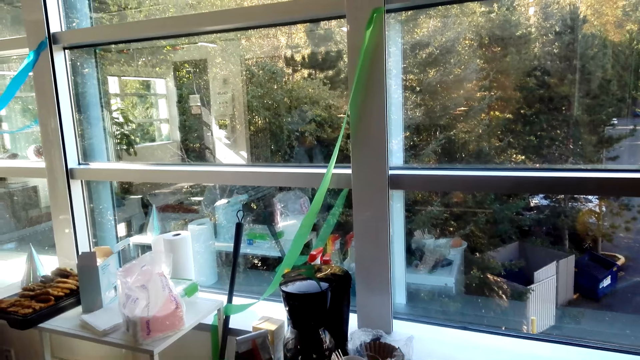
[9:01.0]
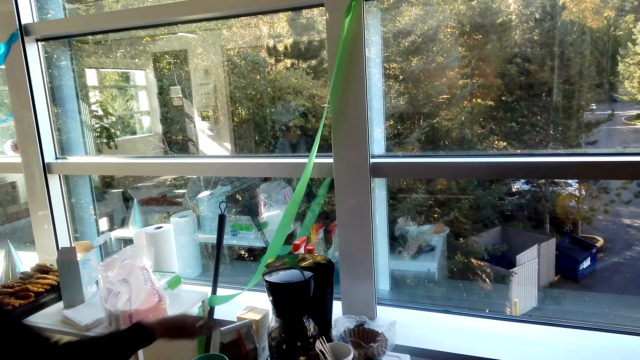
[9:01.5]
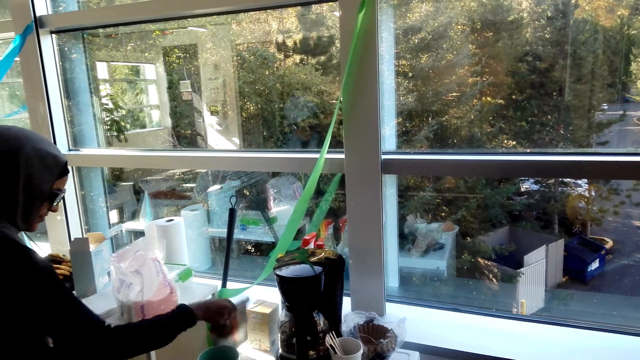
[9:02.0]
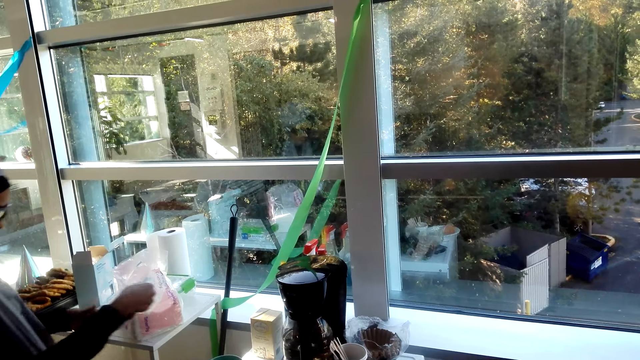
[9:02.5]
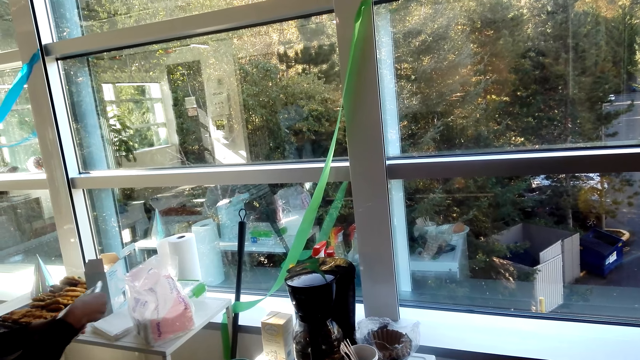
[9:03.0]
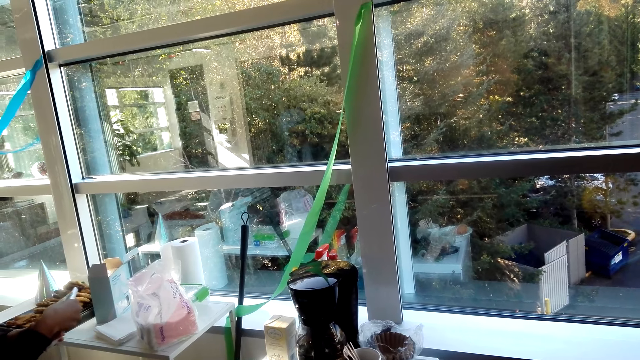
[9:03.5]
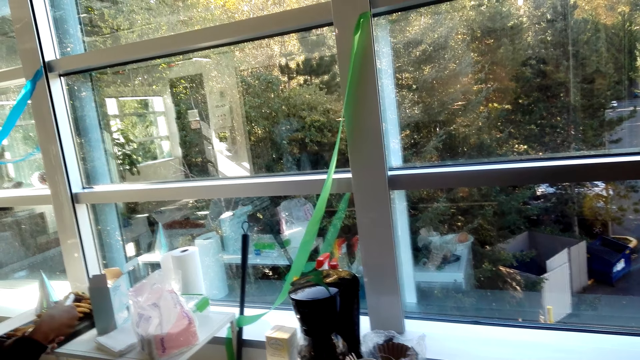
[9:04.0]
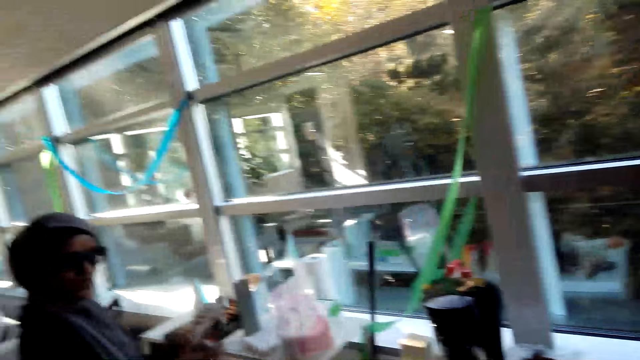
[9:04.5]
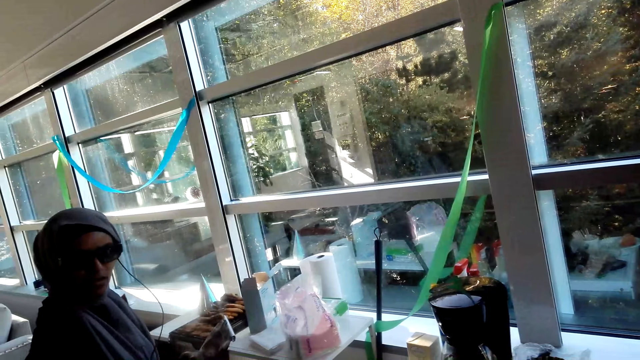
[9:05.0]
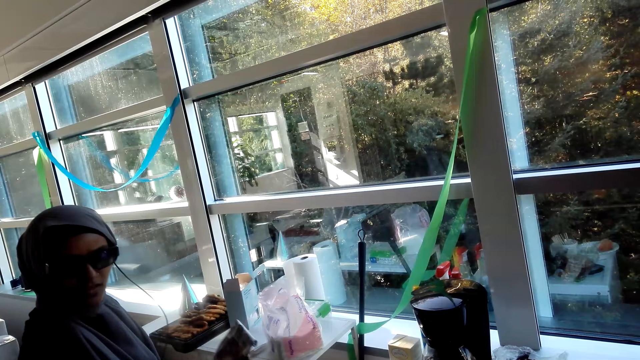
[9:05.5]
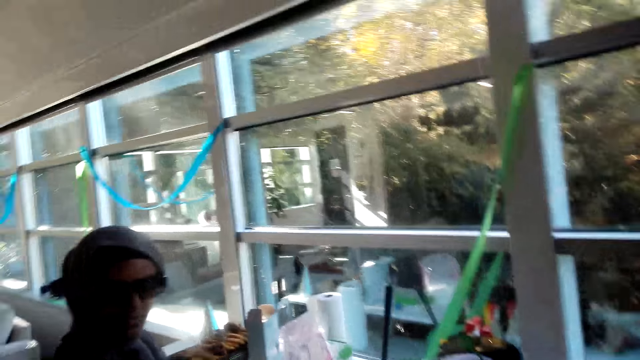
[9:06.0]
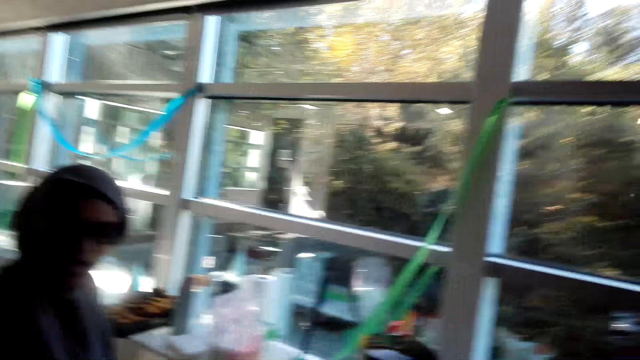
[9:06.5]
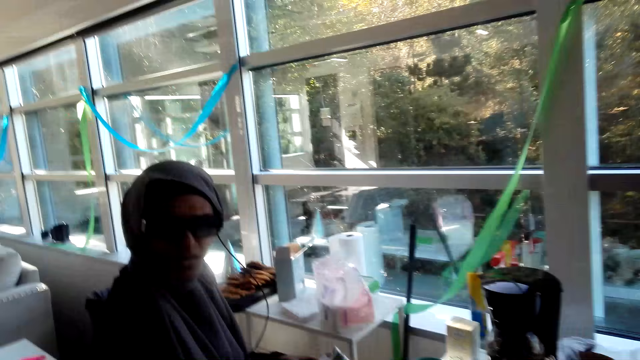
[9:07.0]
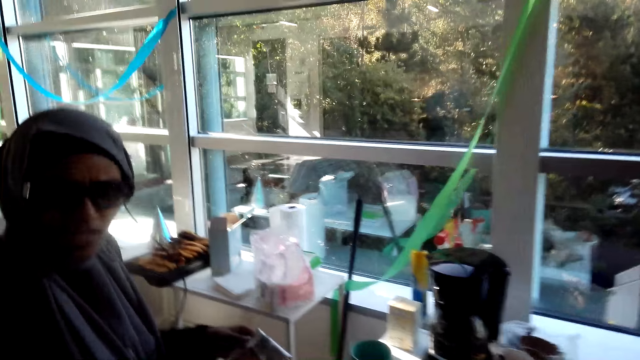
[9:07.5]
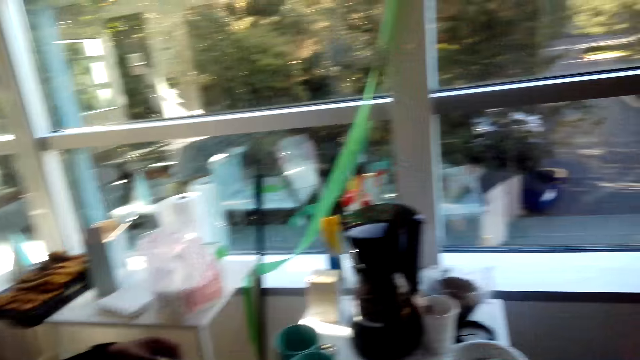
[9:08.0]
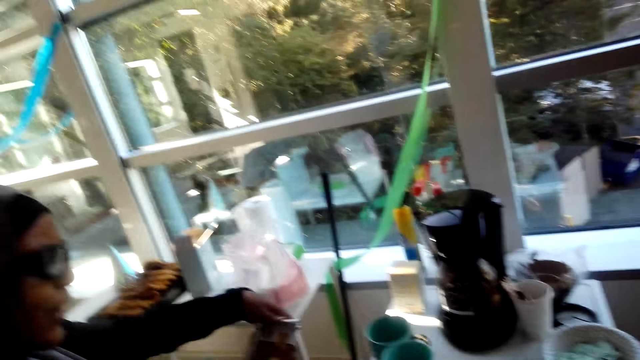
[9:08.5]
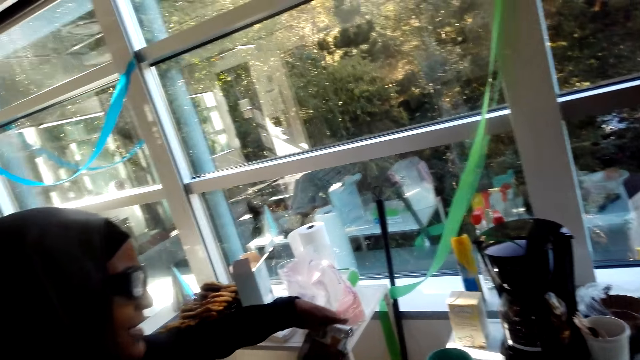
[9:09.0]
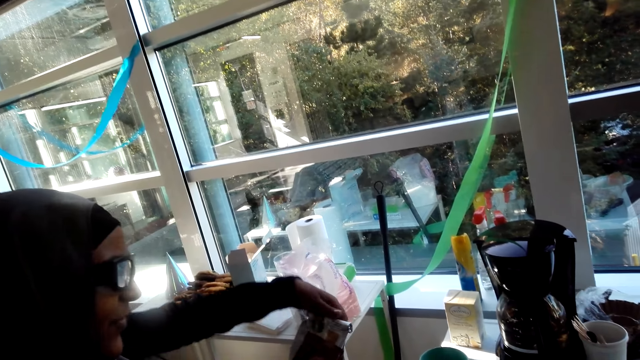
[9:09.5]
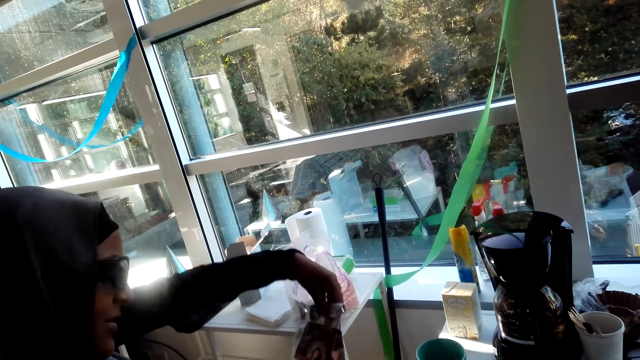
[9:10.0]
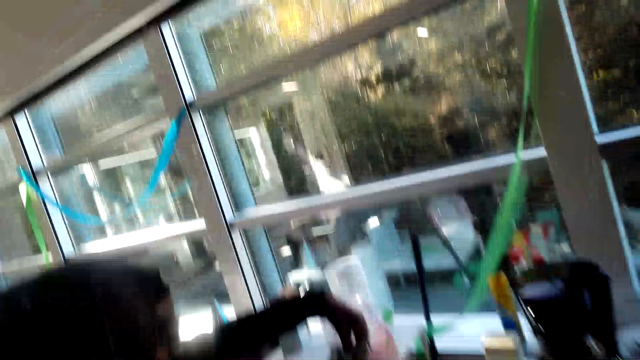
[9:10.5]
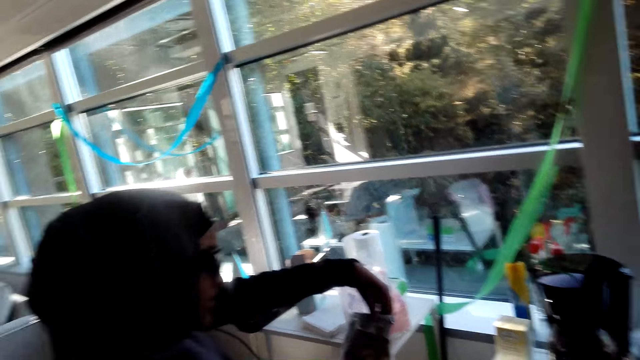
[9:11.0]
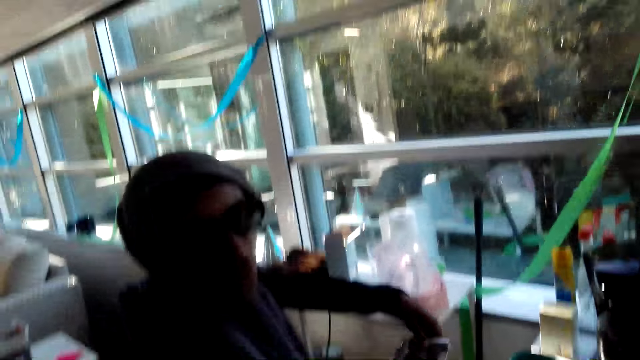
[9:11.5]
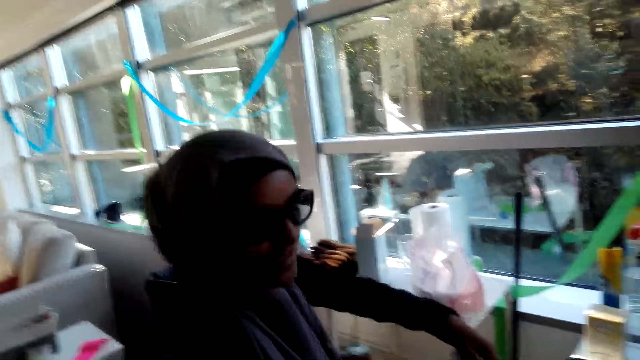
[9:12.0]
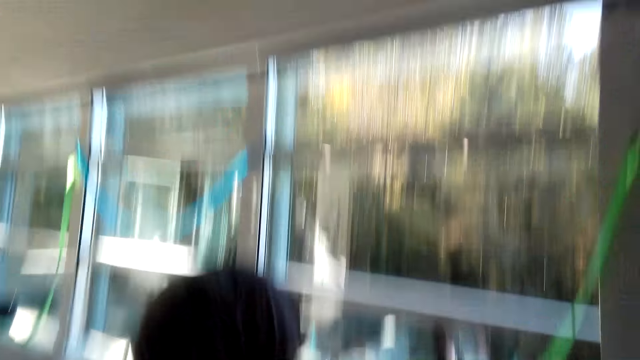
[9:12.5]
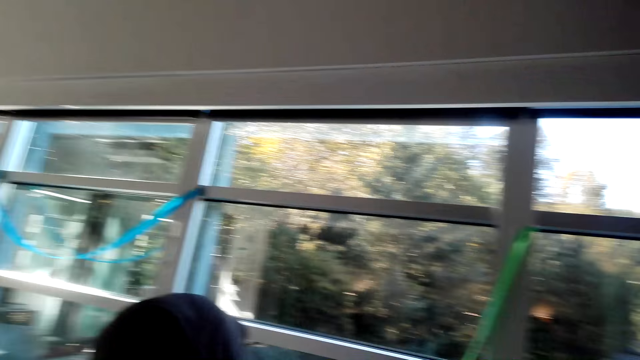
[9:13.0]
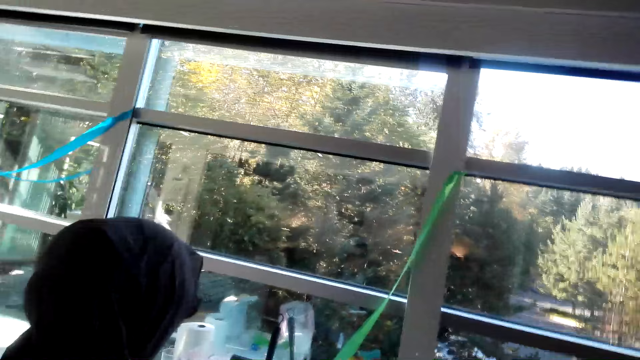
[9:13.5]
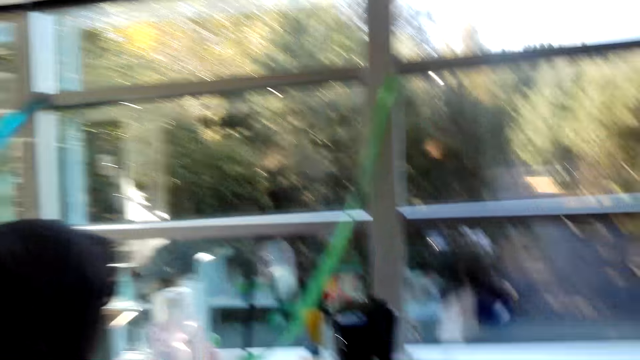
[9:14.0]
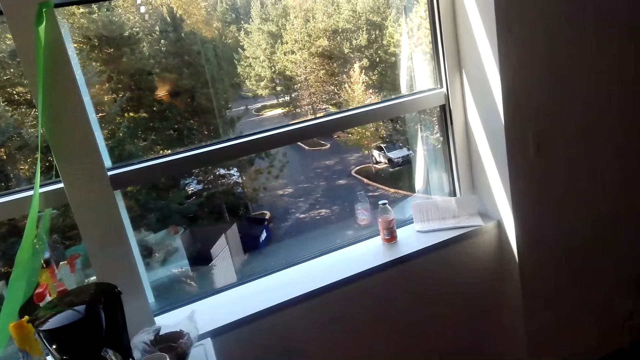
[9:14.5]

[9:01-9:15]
A person picks the coffee or juice. The person talks to the camera wearer. The camera wearer talks to the person. The person talks to the camera wearer. The camera wearer talks to the person. The person opens the coffee.

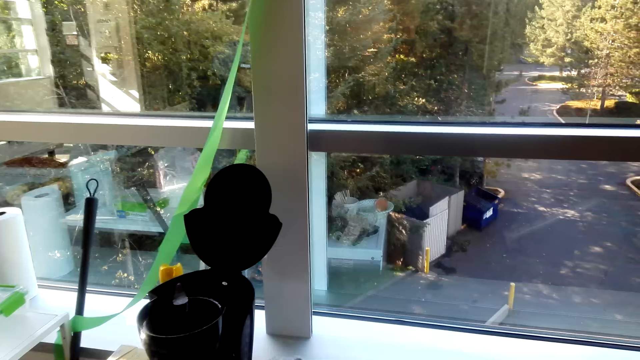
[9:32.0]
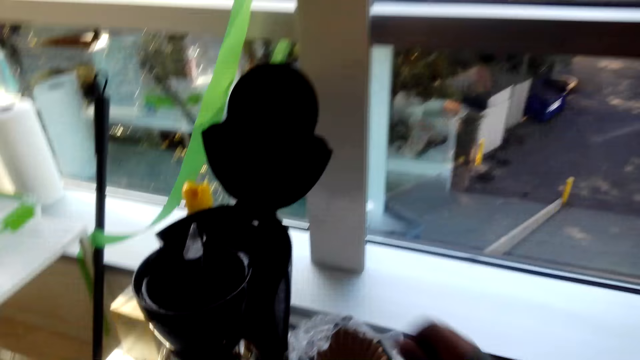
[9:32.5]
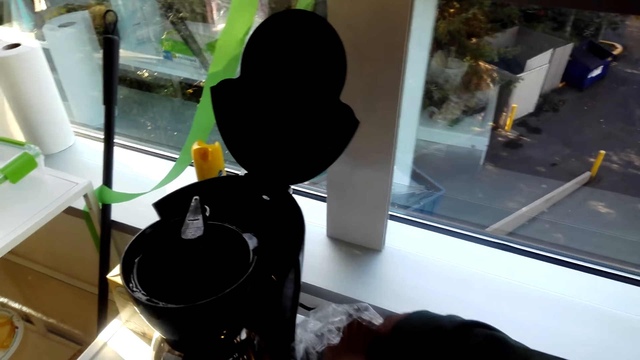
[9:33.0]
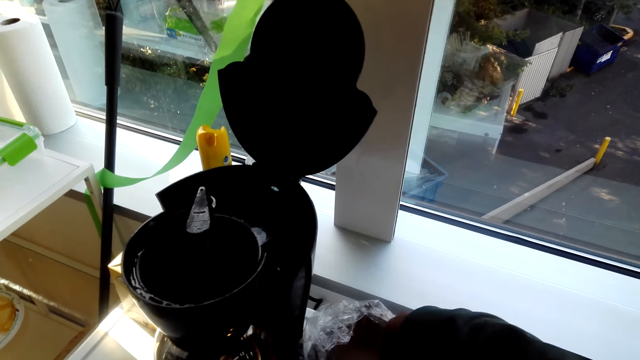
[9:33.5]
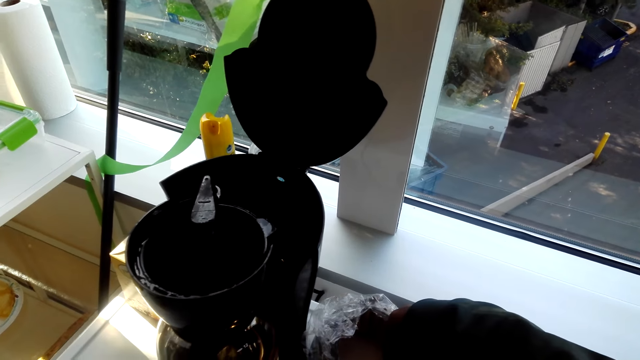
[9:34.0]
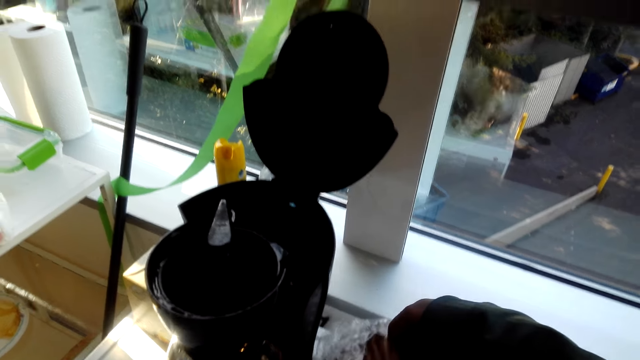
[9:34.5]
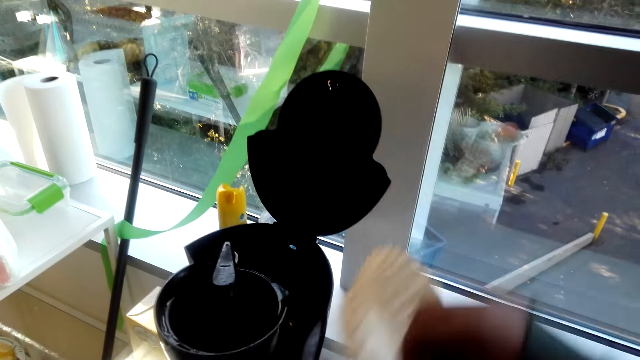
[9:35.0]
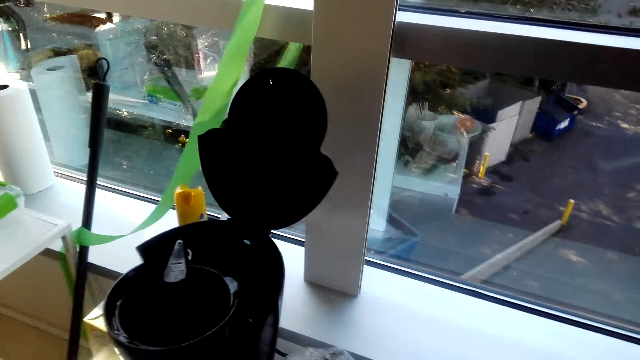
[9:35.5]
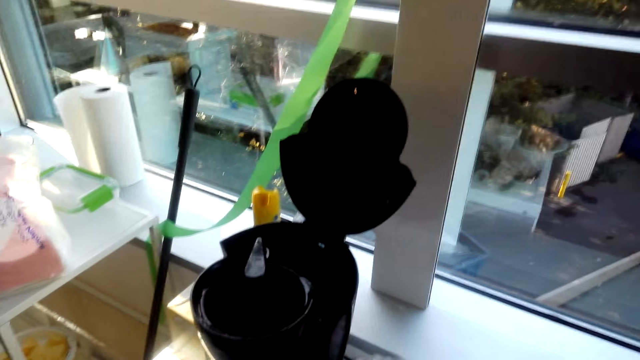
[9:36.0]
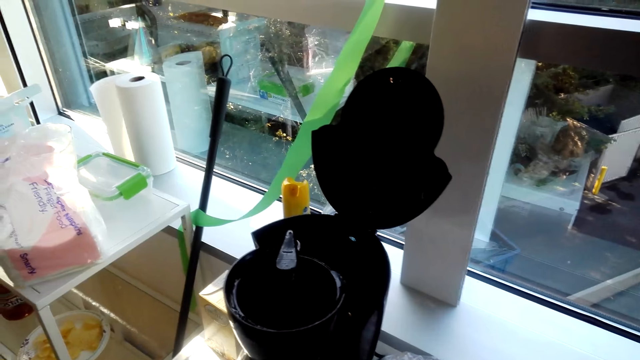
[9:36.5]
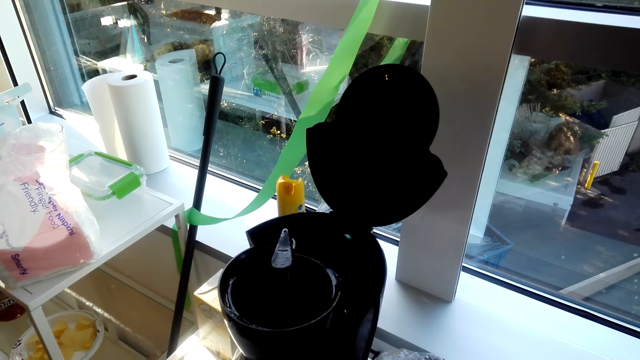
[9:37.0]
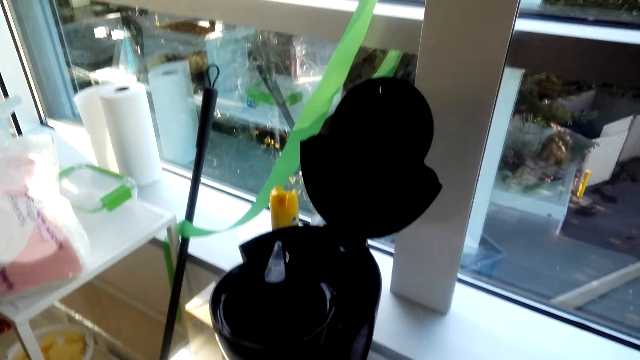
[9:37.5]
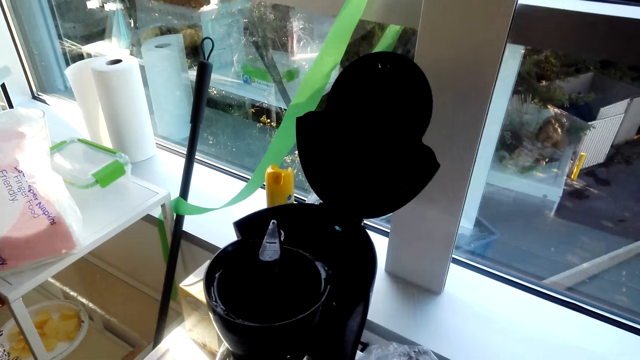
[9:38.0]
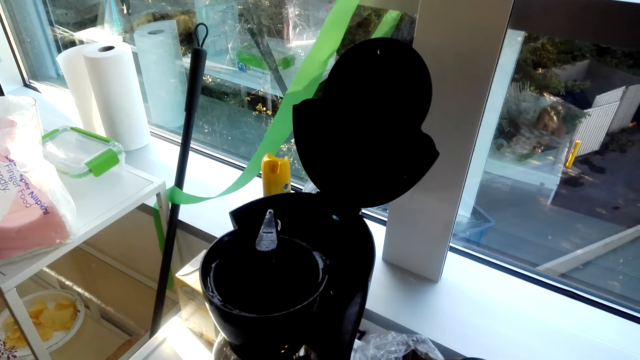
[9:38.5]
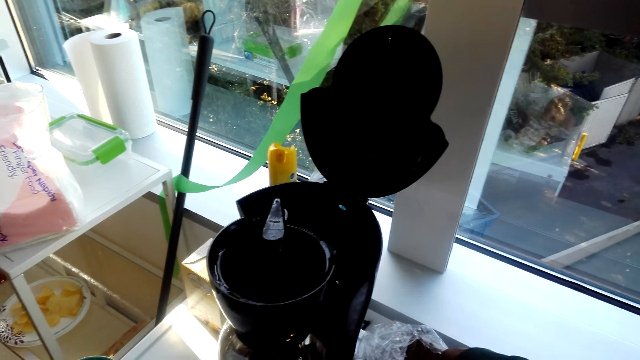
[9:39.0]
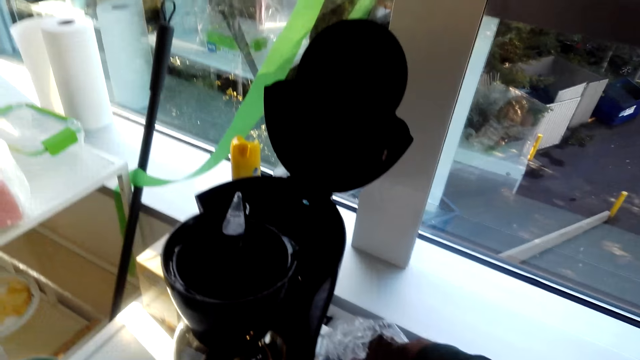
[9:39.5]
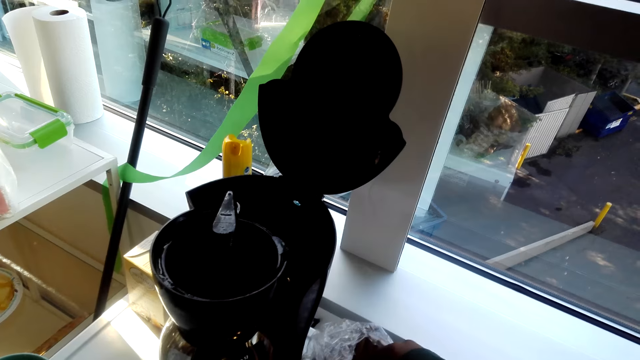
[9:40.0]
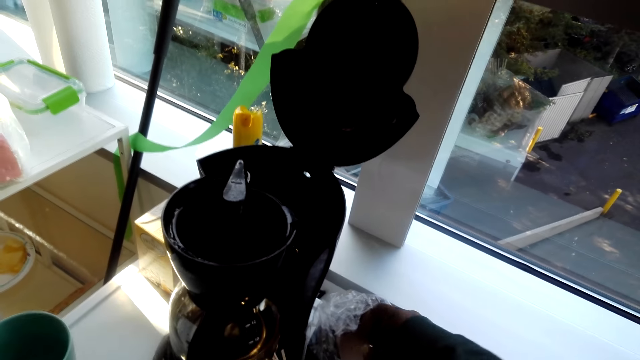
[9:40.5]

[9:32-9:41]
The camera wearer takes a tumbler. They pick a filter.
